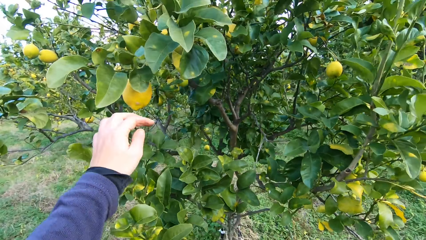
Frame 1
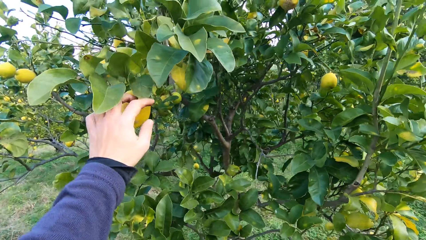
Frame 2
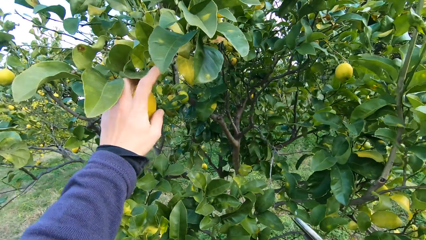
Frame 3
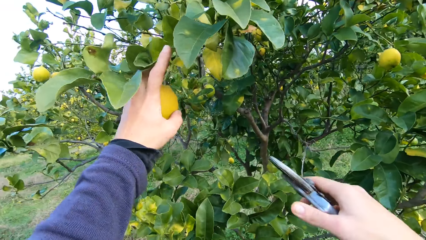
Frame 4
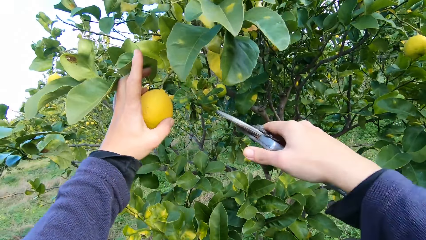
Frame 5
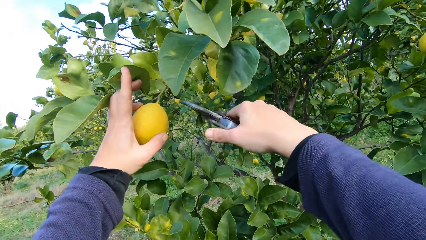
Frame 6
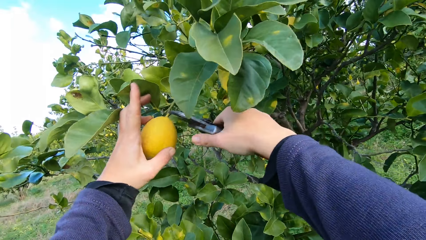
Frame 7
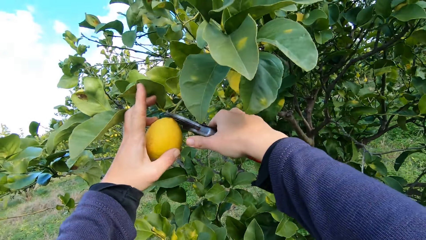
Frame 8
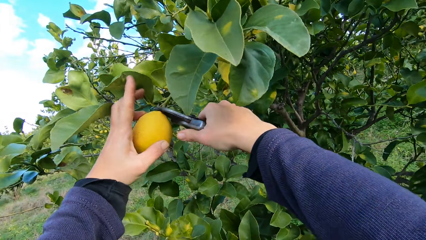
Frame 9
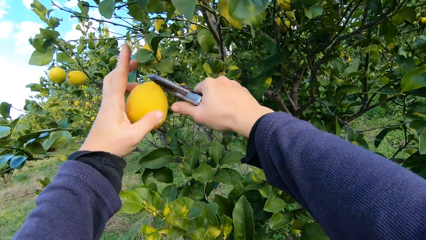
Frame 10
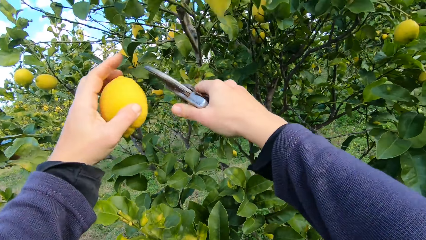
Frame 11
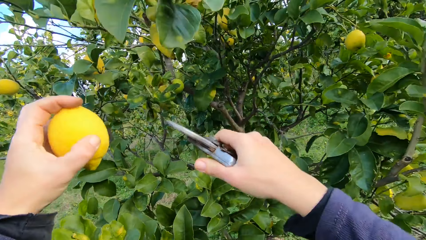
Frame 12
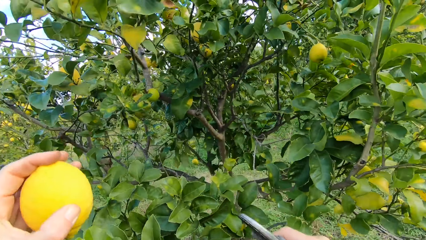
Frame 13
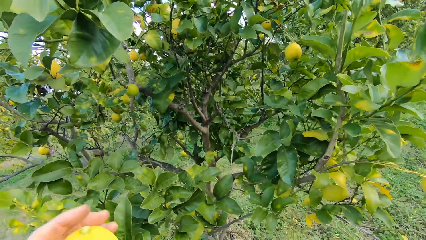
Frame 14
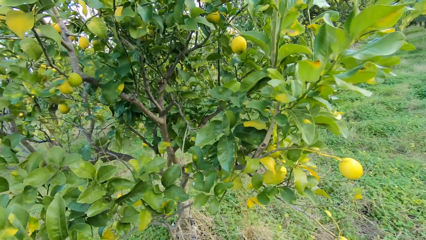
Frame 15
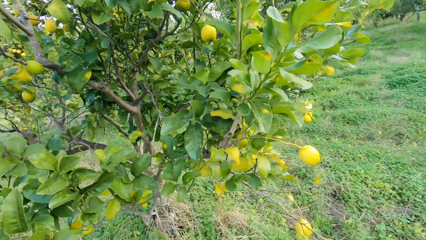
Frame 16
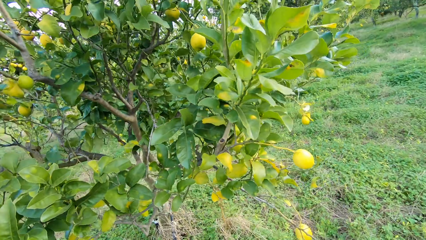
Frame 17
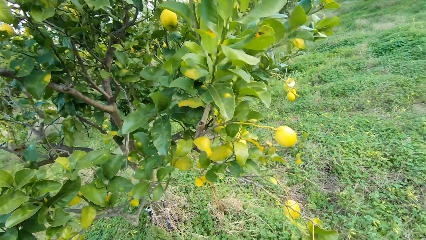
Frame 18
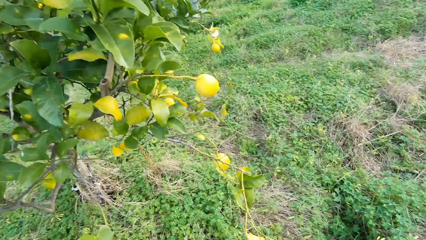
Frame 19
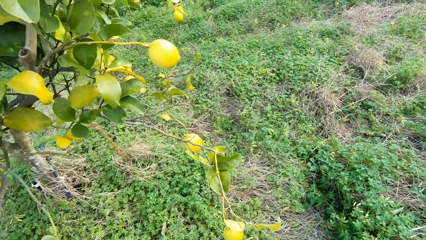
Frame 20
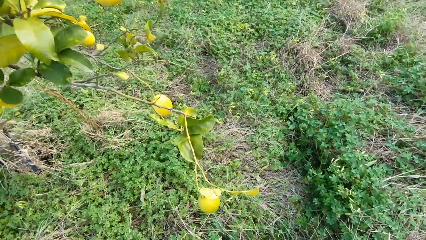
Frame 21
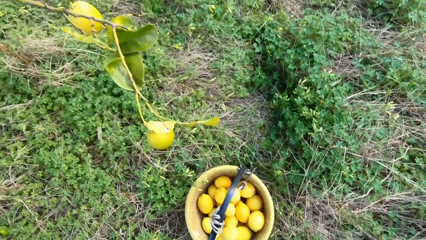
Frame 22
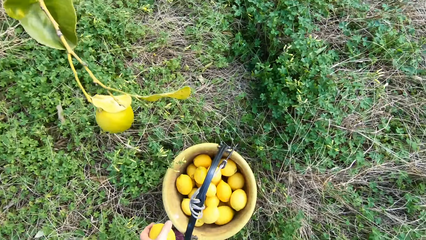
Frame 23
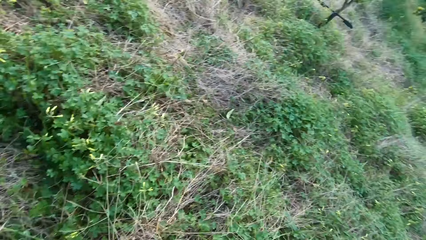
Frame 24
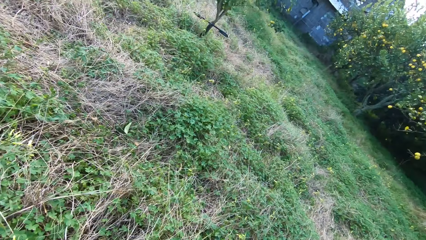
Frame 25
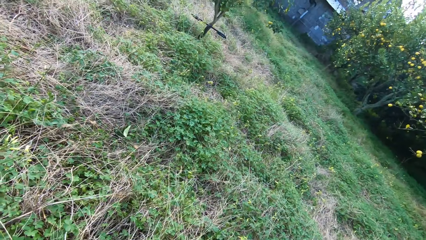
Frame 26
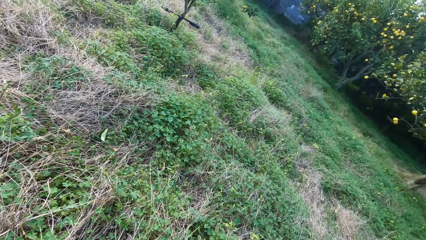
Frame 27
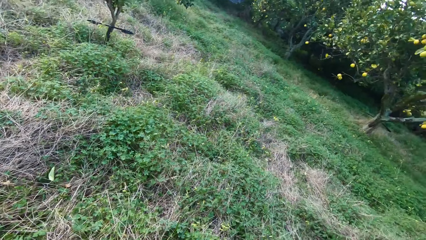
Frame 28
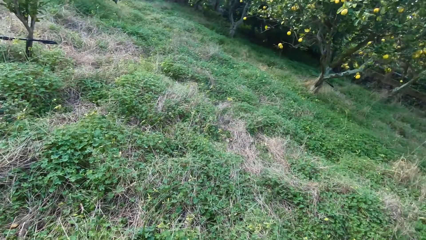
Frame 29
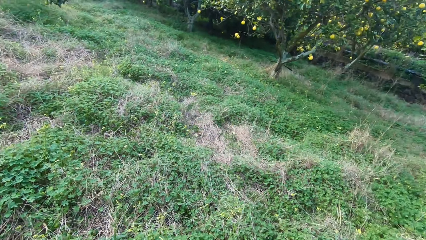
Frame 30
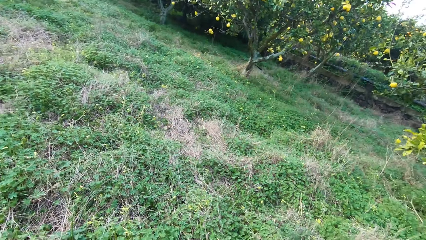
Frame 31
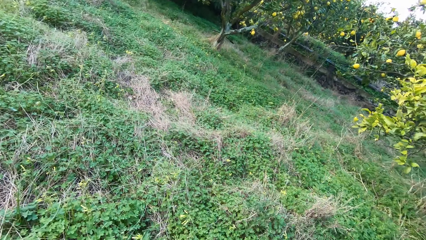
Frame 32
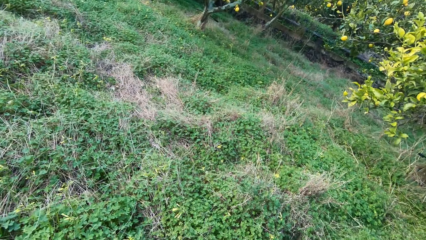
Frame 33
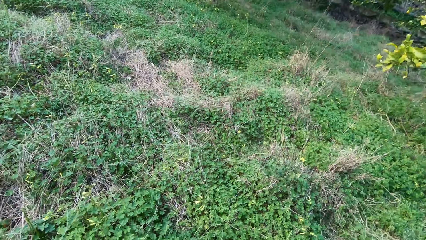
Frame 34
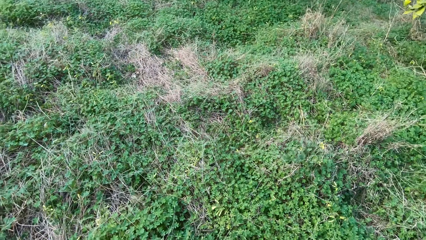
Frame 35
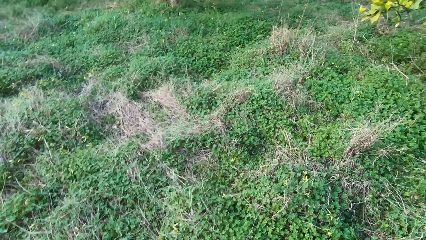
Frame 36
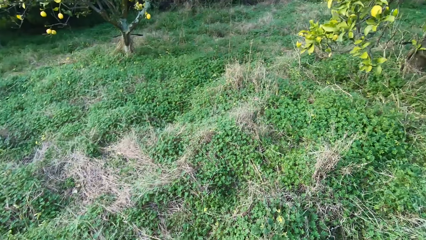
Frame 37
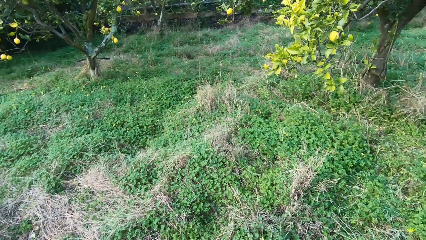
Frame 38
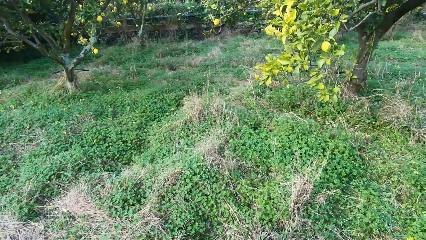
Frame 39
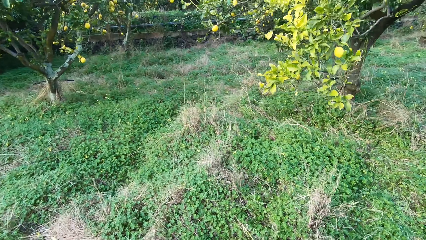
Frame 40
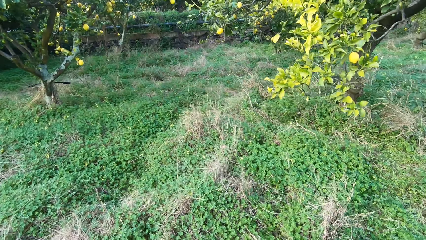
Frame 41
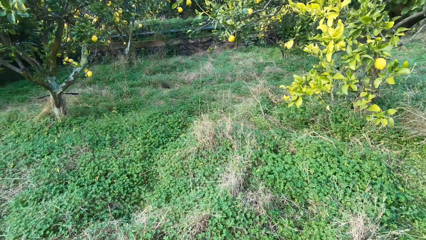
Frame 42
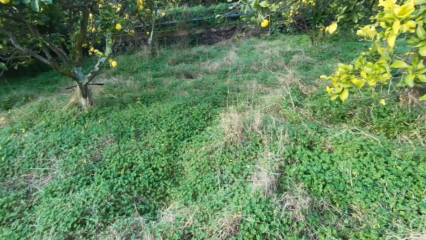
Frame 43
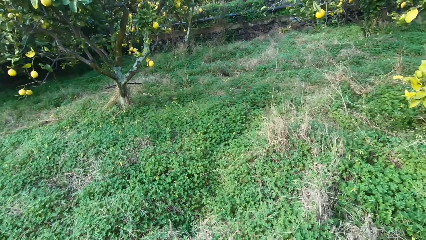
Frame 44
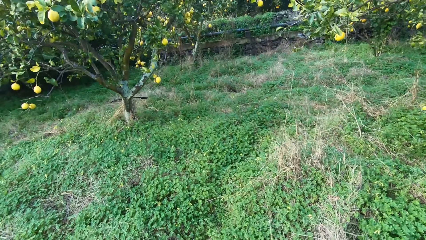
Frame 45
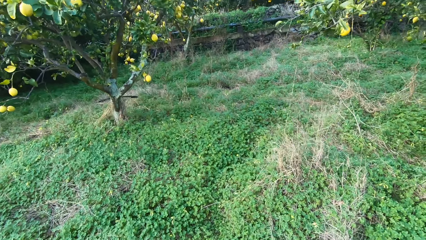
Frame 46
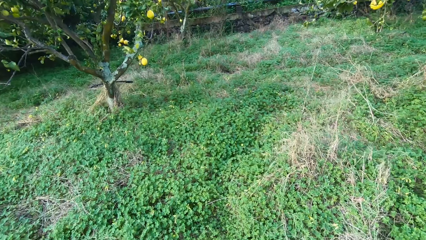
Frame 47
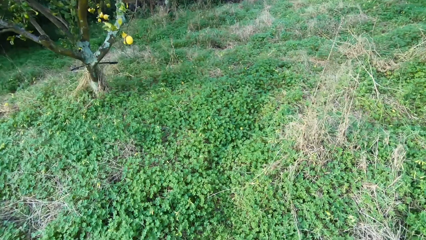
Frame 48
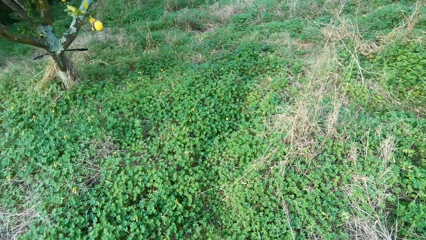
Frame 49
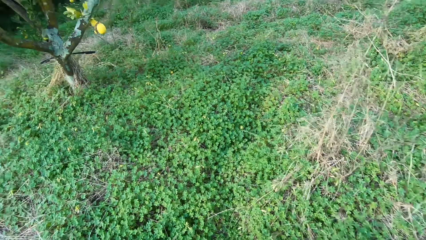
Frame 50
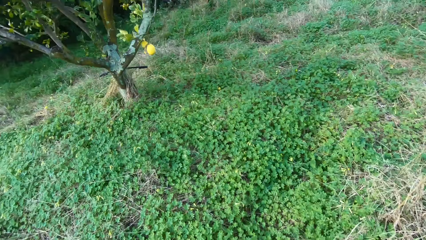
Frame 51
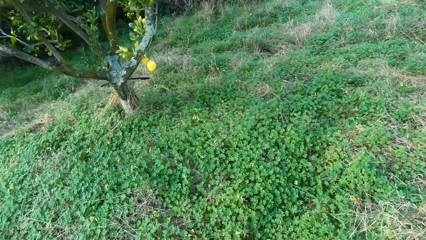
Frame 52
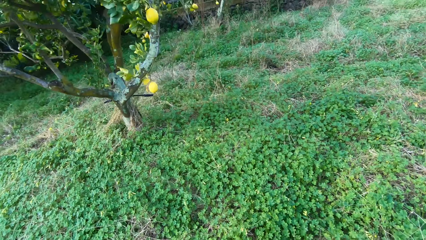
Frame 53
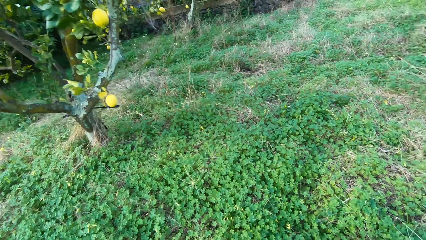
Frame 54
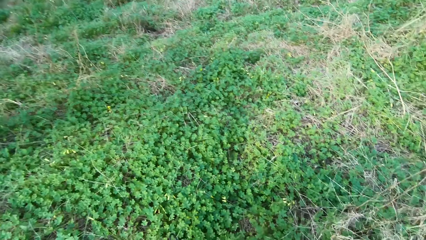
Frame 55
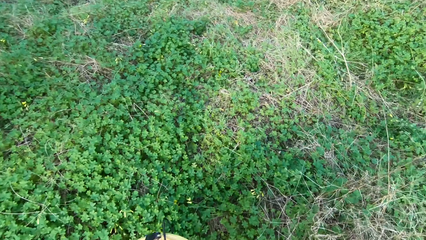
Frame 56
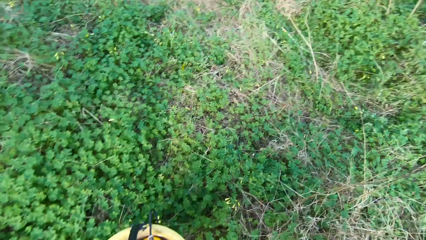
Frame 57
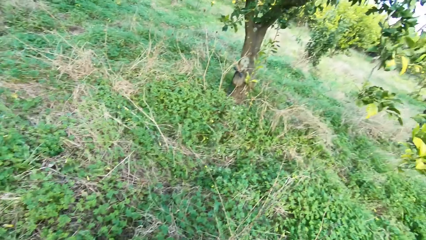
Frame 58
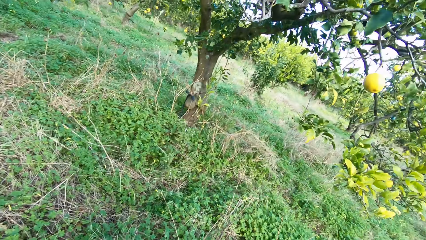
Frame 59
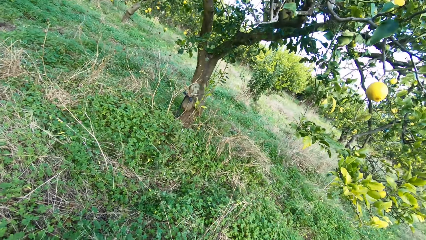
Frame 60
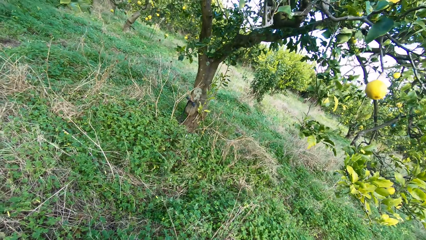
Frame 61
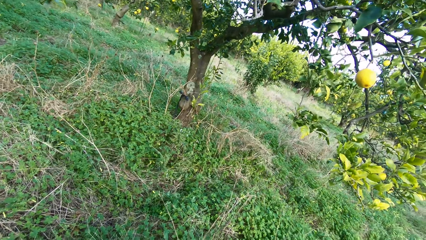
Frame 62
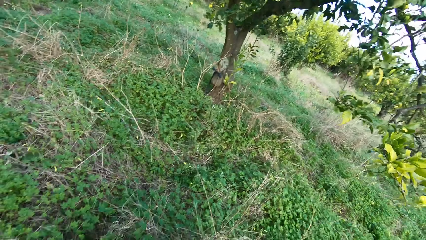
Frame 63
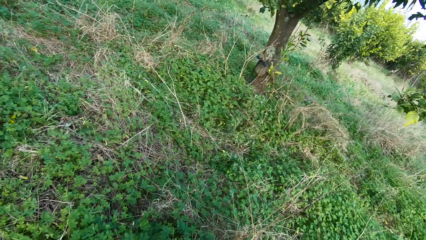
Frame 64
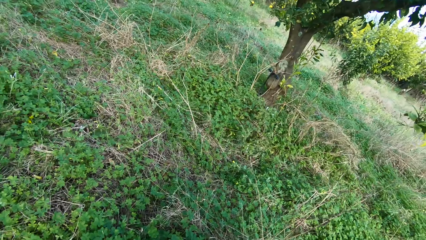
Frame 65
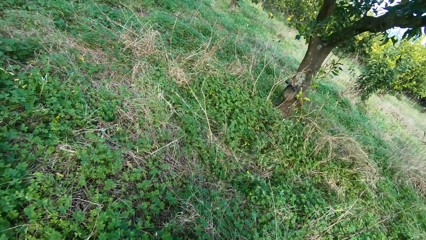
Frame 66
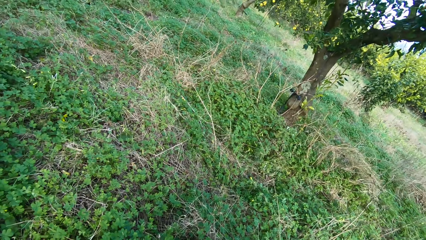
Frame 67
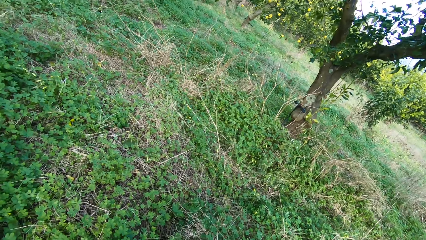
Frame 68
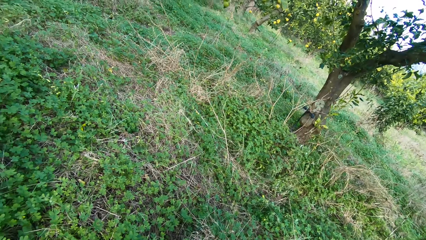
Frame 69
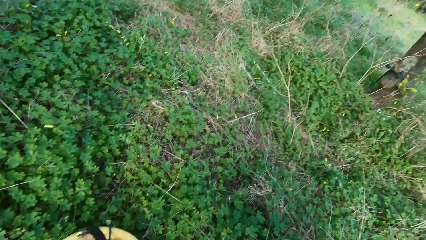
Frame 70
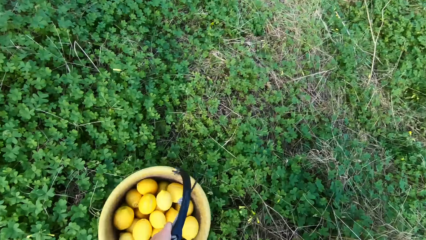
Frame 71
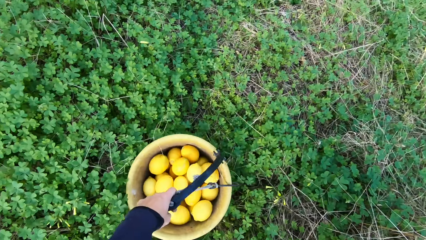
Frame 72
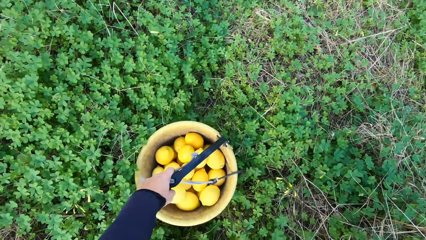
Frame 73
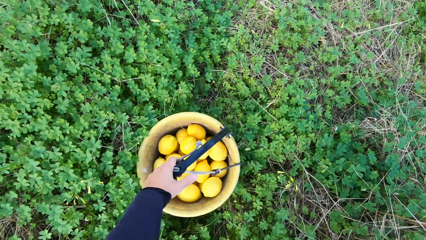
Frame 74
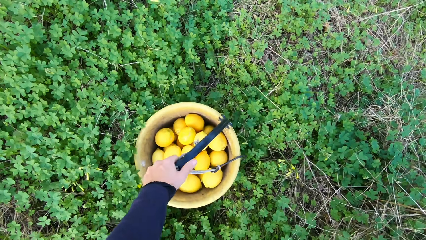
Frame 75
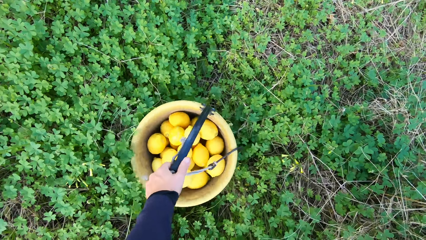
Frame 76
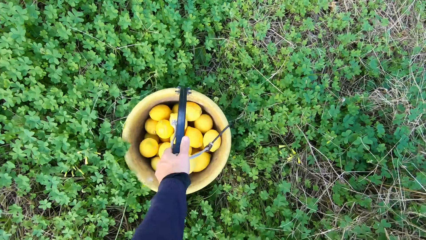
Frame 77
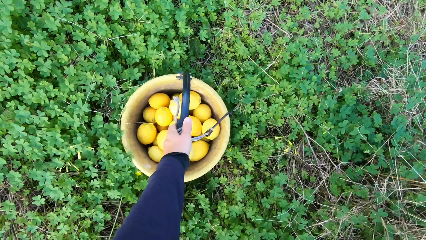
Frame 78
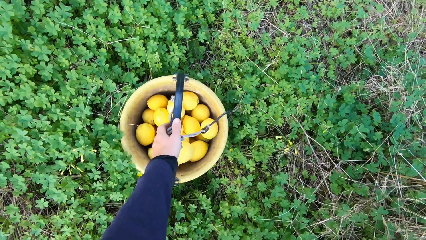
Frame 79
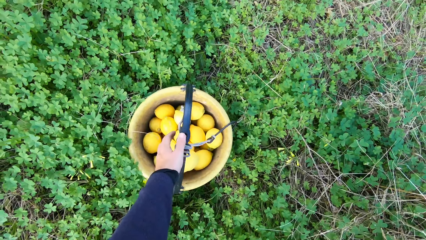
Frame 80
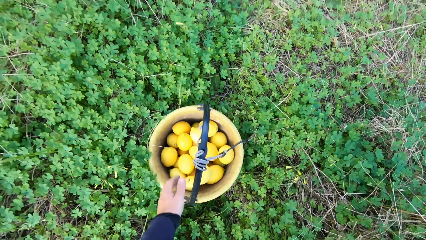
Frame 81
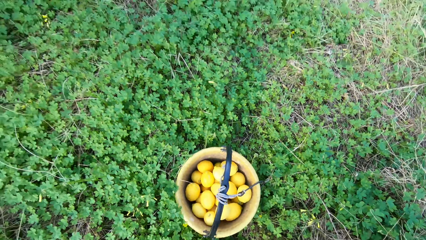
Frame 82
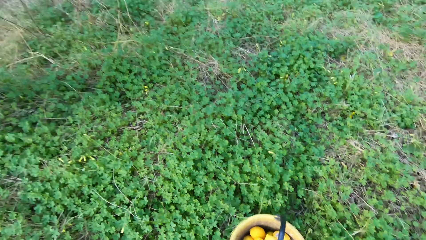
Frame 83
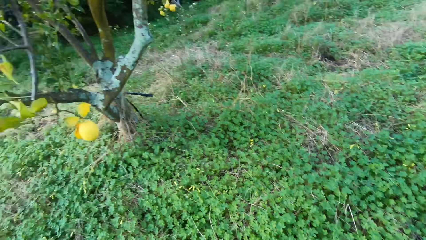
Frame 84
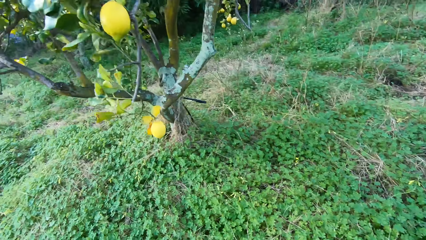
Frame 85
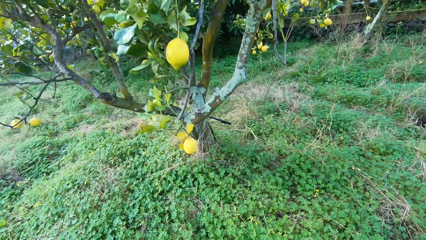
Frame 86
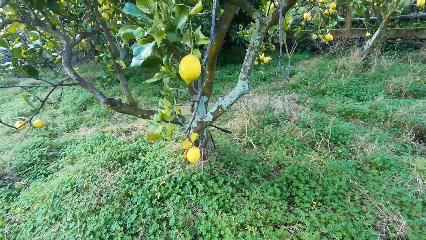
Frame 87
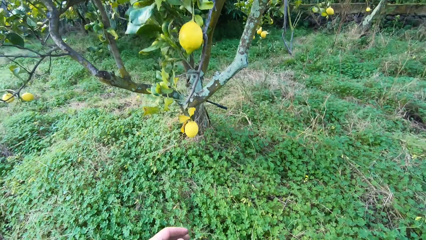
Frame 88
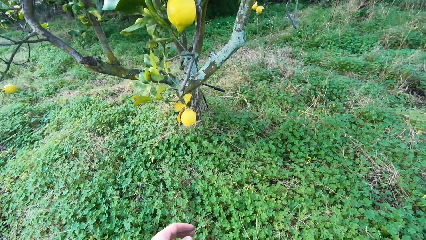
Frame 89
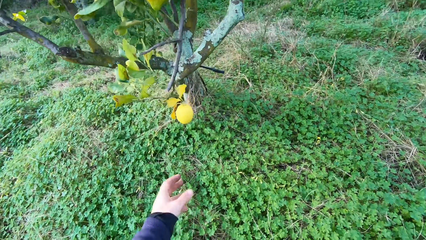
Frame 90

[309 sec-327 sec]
The camera wearer grabs an orange. He cuts the stem off. He plucks another lemon from the tree with the plier. He throws the lemon into the bucket. He moves around. He adjusts the bucket with his left hand.
